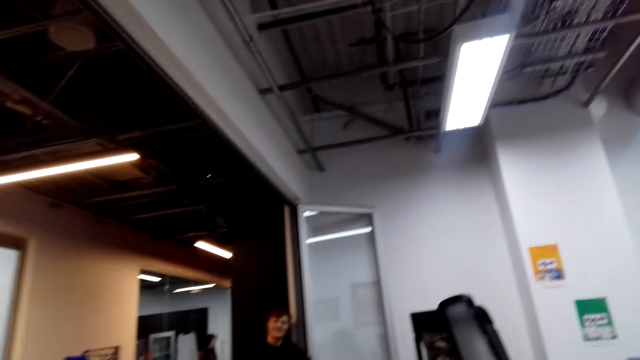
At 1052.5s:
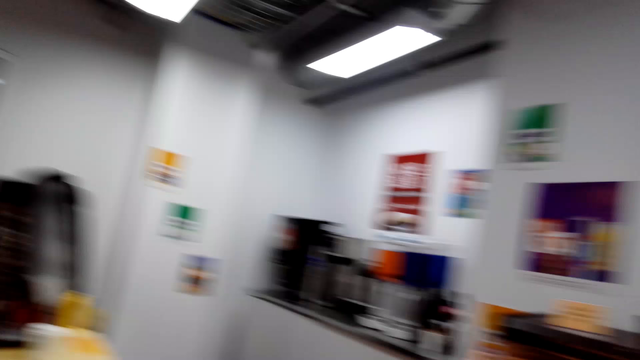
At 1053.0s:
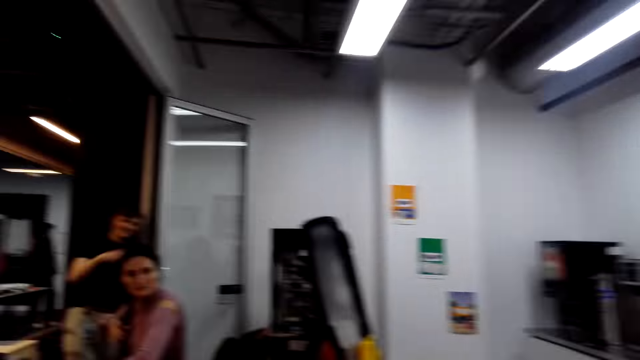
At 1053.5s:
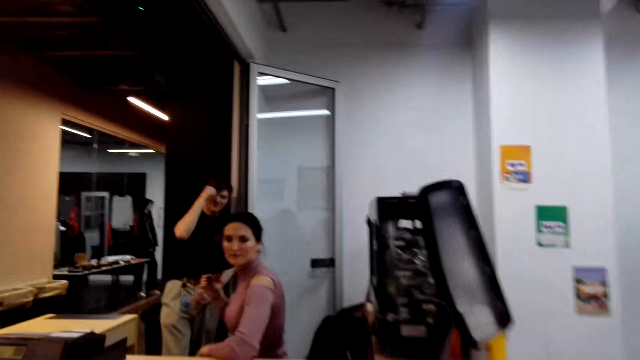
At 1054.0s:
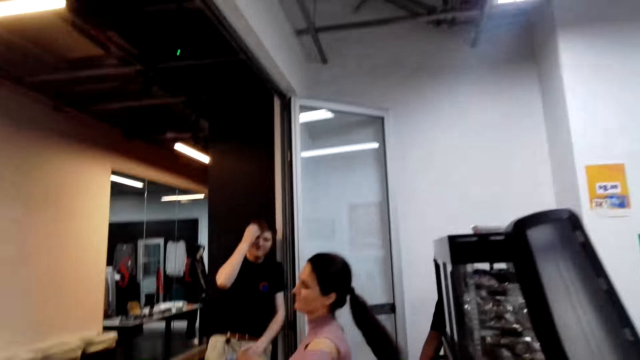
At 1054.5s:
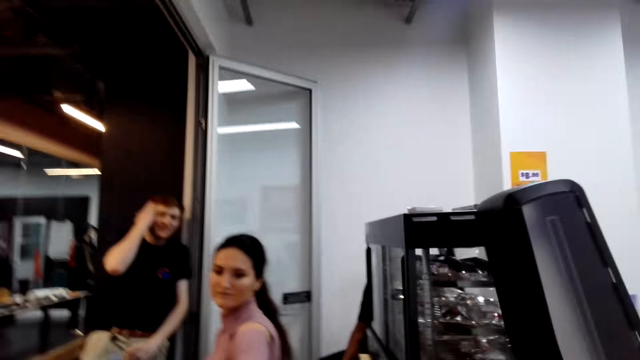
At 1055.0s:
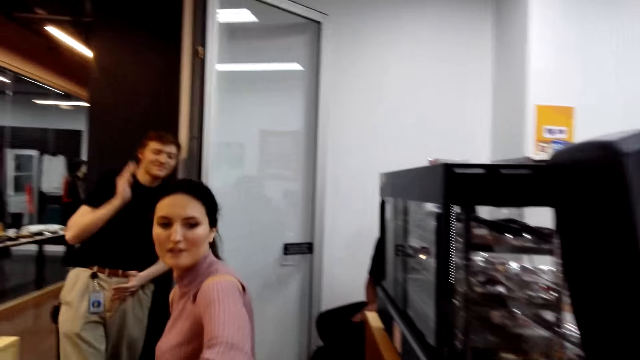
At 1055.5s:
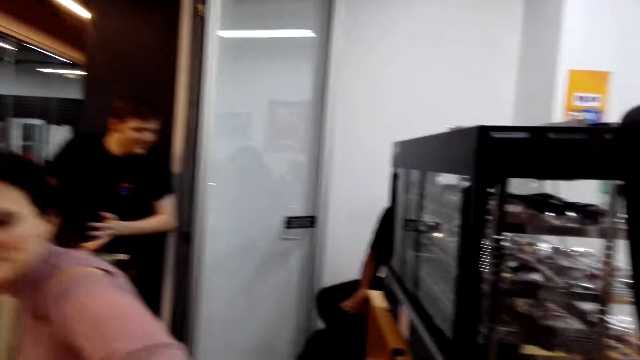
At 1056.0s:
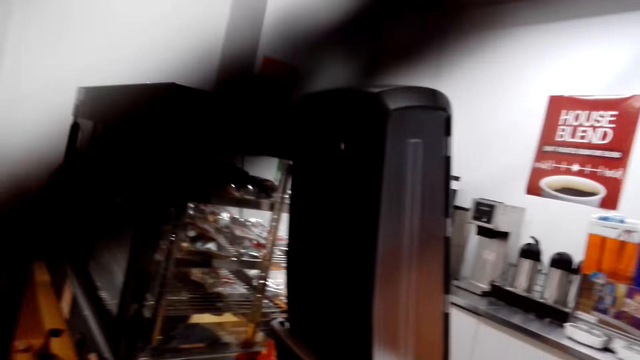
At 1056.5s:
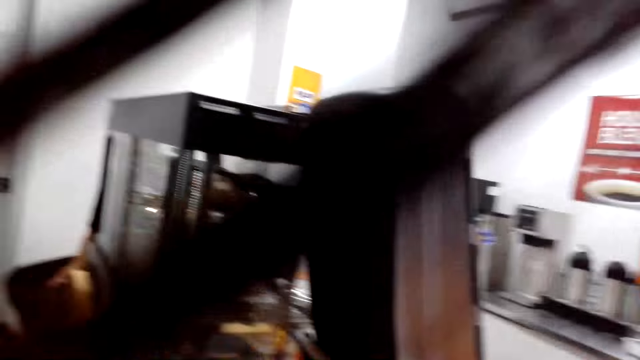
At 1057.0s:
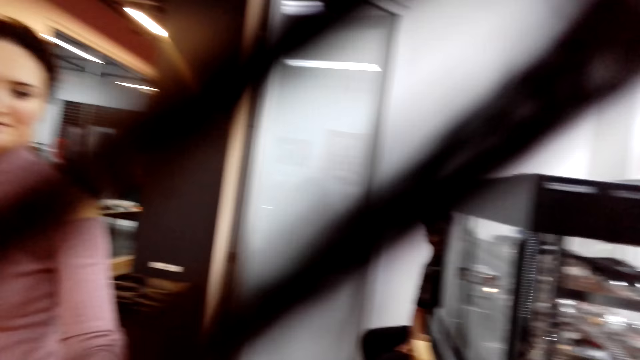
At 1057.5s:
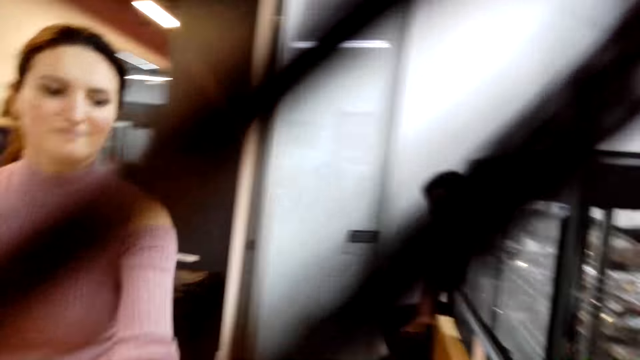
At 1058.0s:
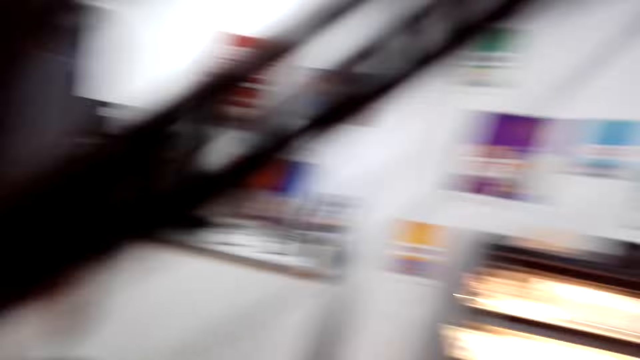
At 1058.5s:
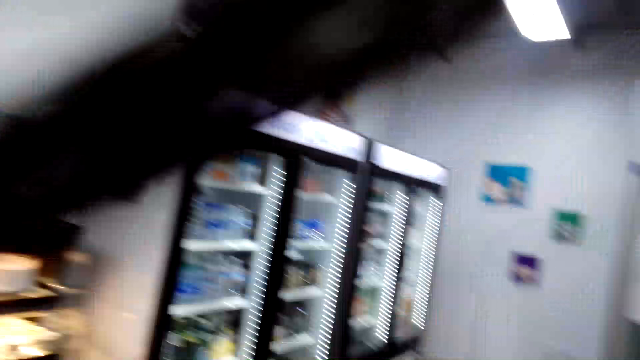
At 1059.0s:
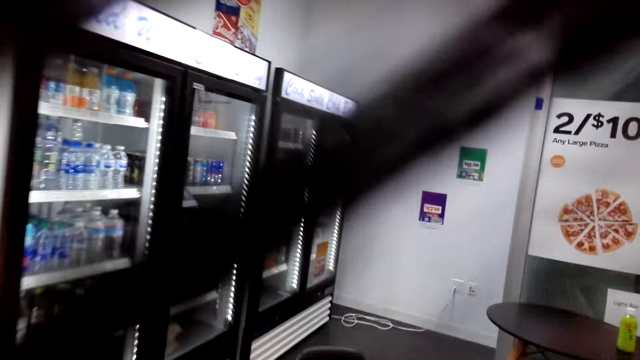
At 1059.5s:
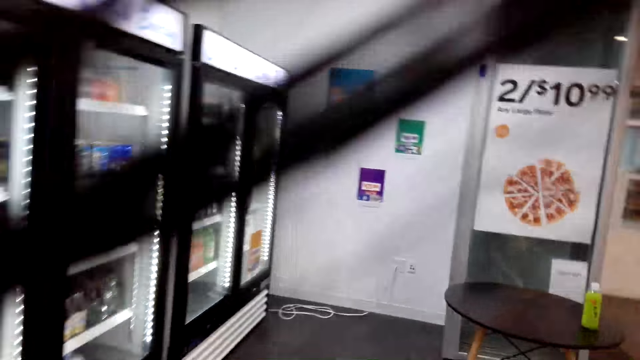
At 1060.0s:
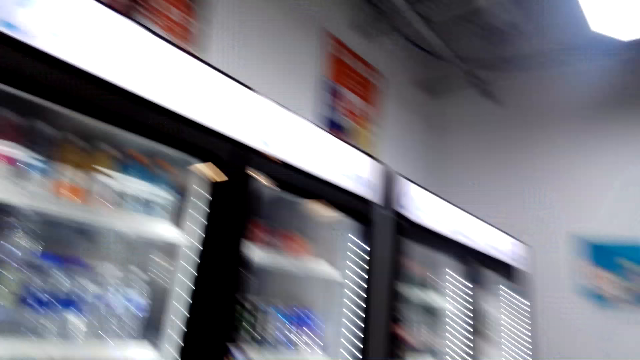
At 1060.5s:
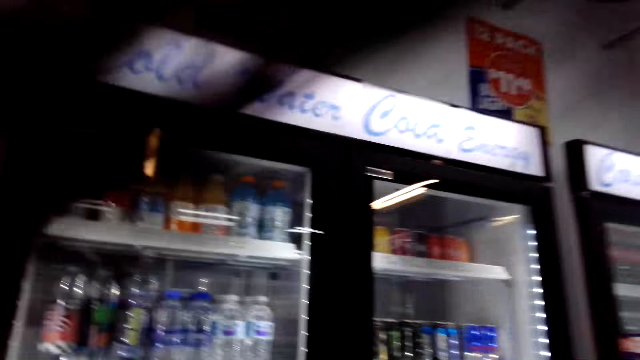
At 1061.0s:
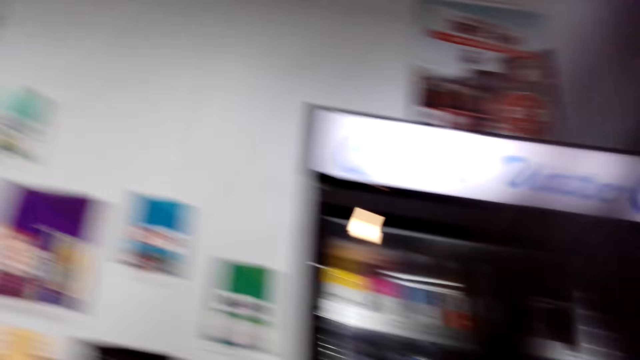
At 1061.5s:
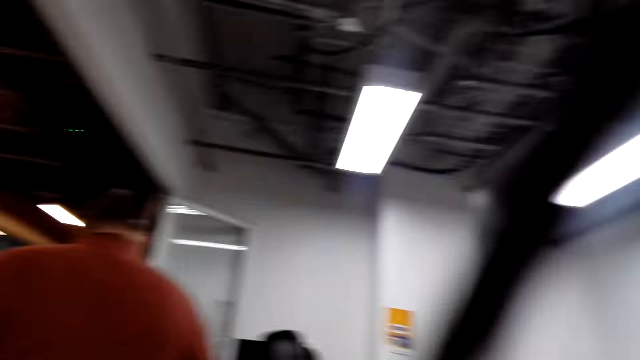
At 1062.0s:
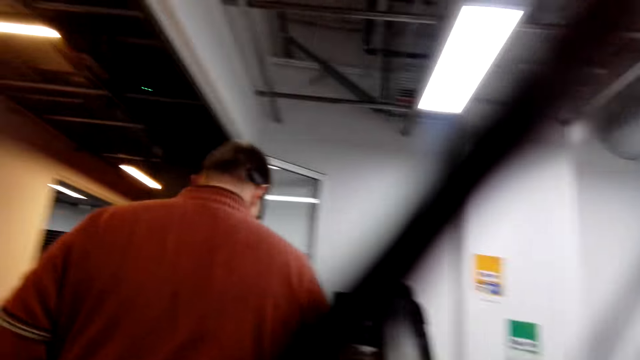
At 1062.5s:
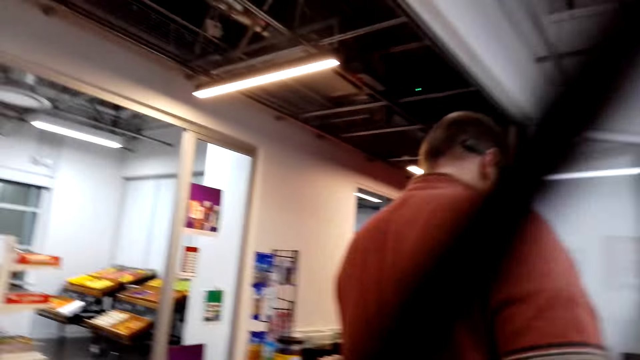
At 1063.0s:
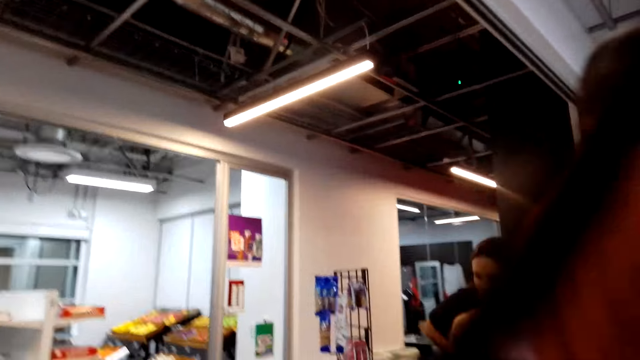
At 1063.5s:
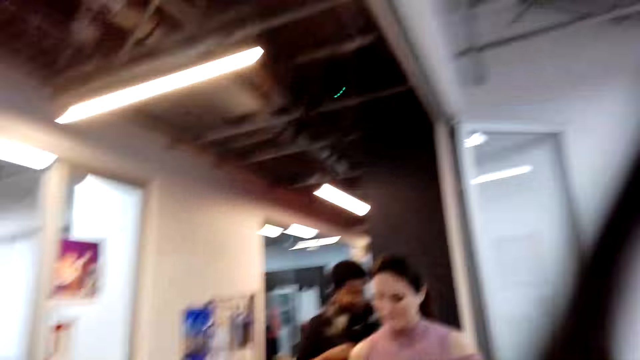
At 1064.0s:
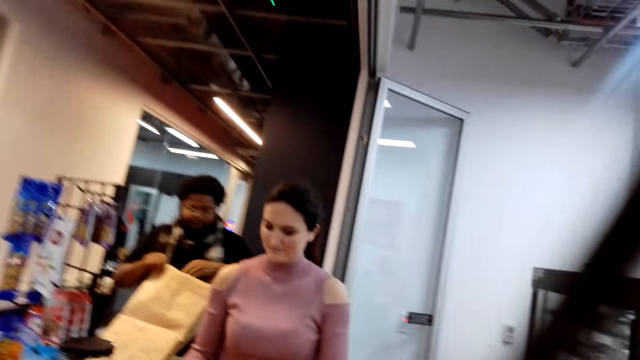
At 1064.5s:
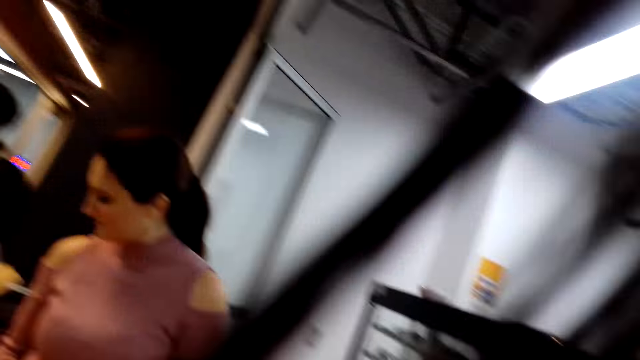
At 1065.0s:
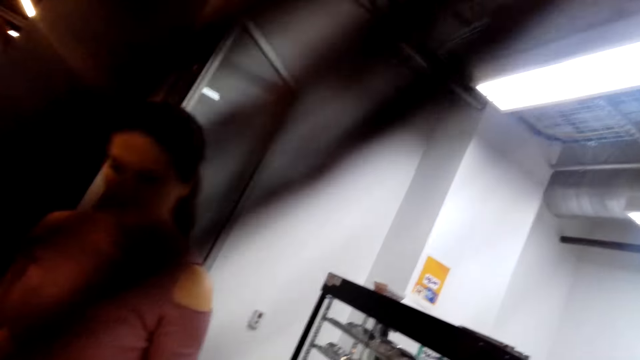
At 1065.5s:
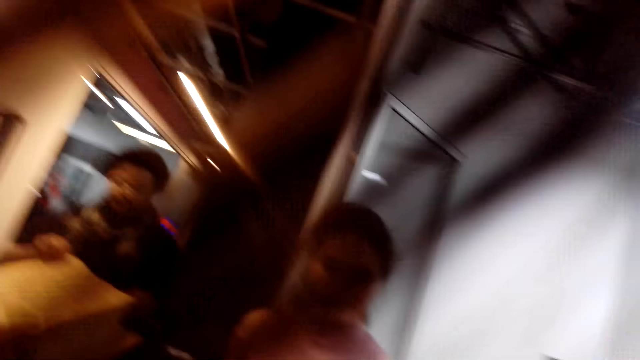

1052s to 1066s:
The camera wearer looks around. They walk to the counter. They walk around. They look around.

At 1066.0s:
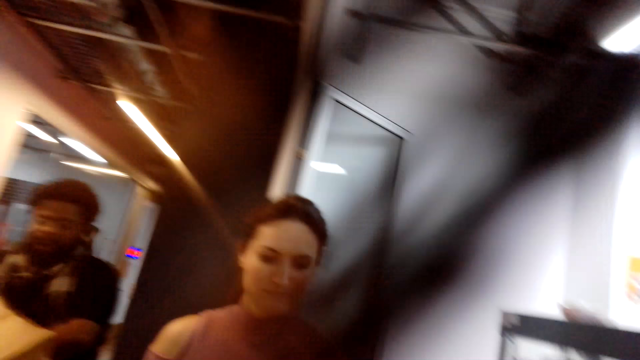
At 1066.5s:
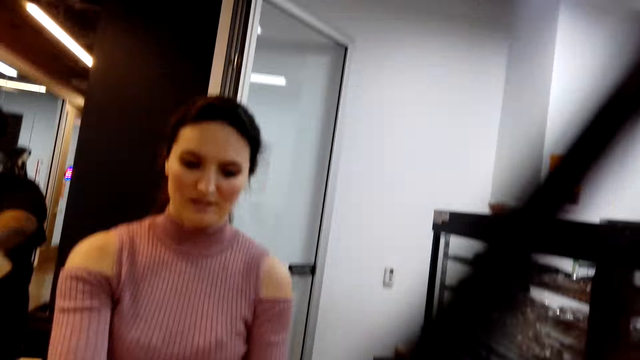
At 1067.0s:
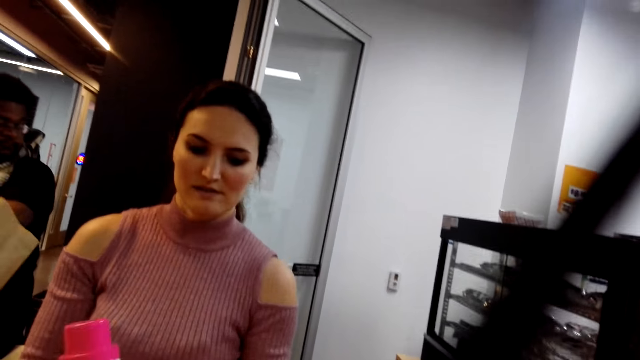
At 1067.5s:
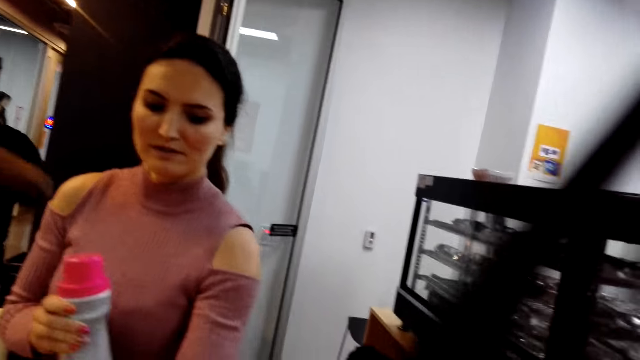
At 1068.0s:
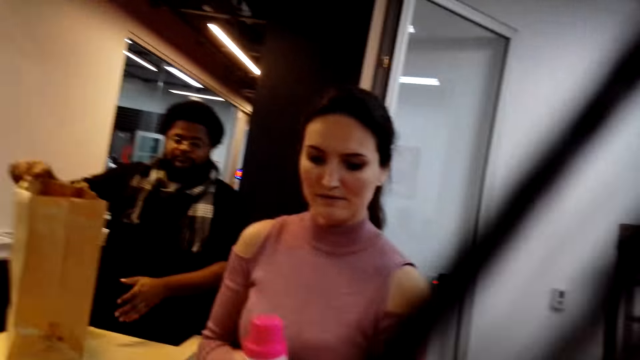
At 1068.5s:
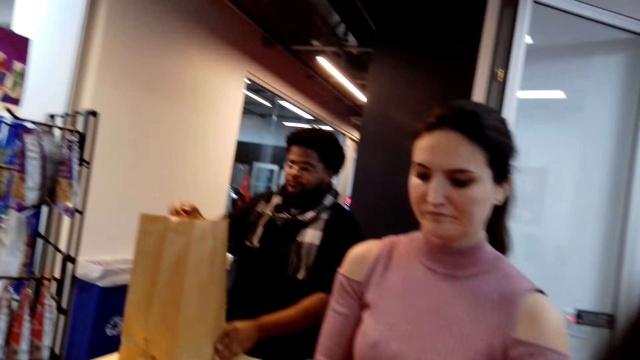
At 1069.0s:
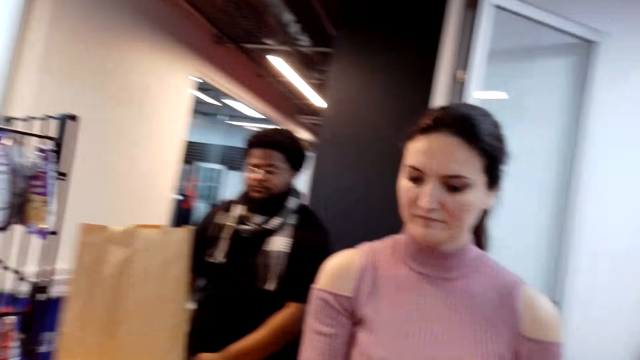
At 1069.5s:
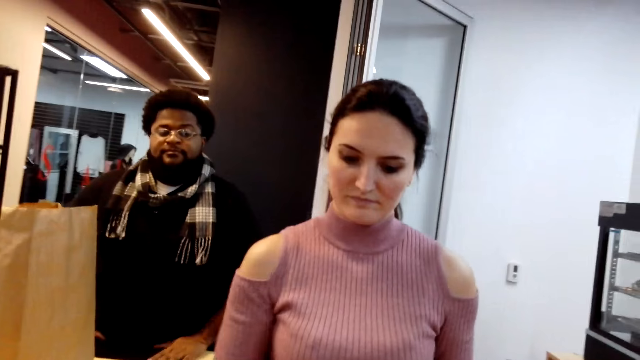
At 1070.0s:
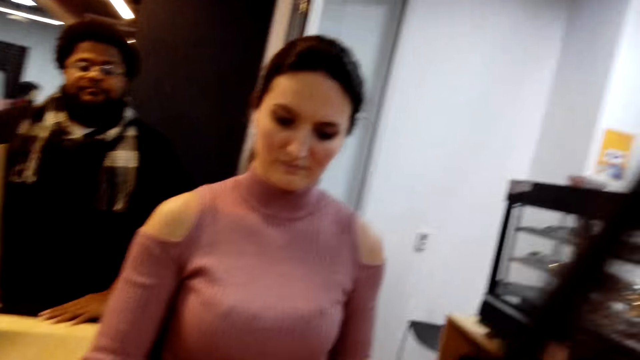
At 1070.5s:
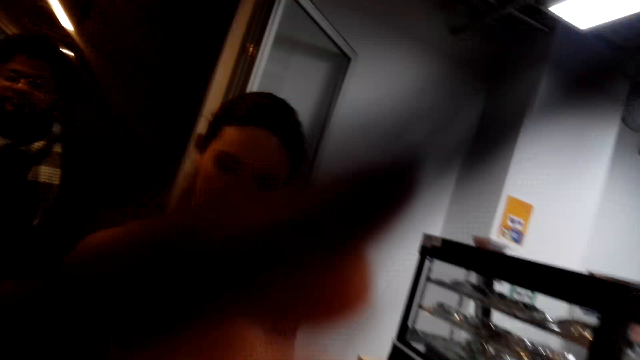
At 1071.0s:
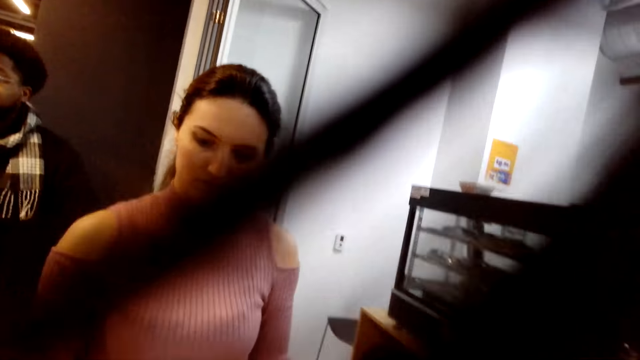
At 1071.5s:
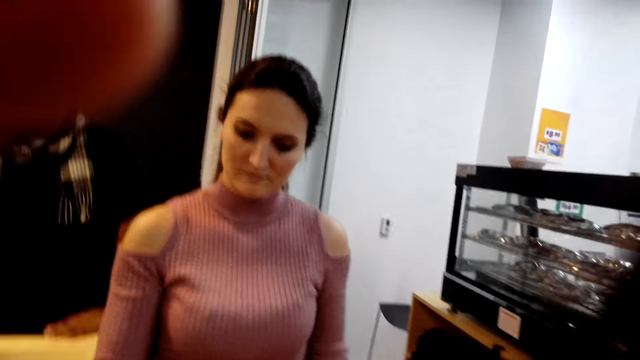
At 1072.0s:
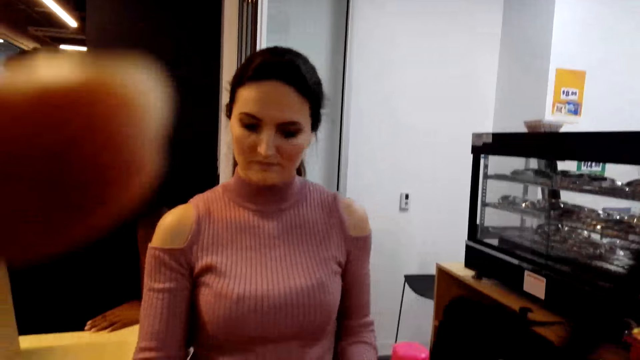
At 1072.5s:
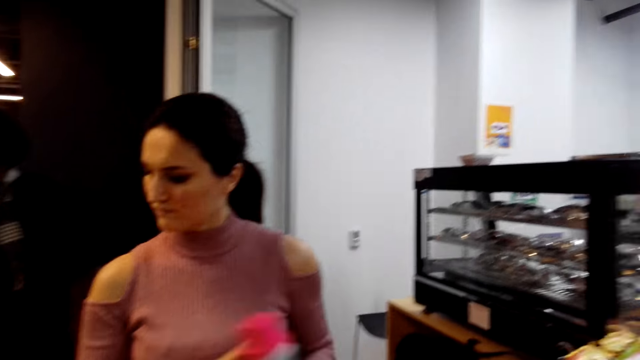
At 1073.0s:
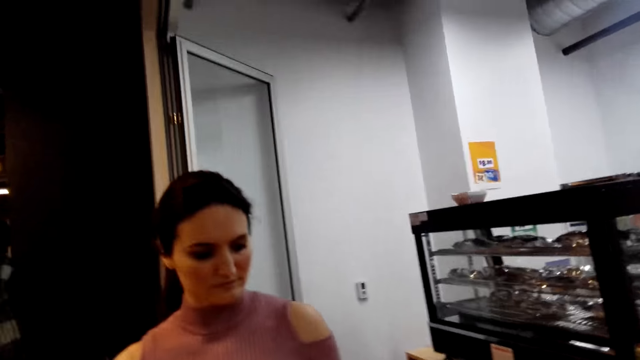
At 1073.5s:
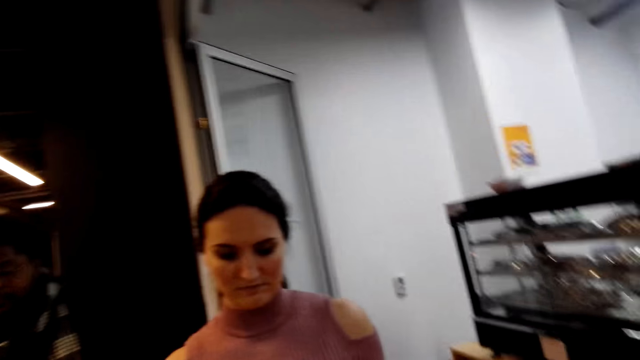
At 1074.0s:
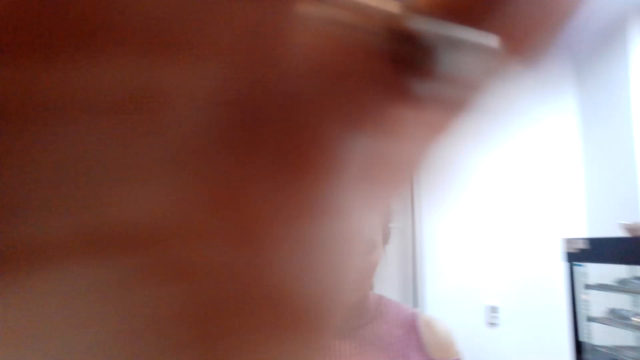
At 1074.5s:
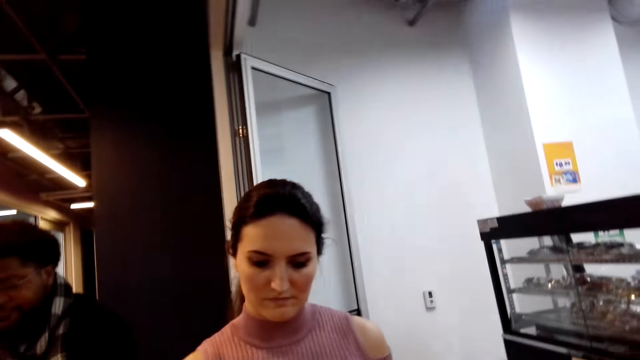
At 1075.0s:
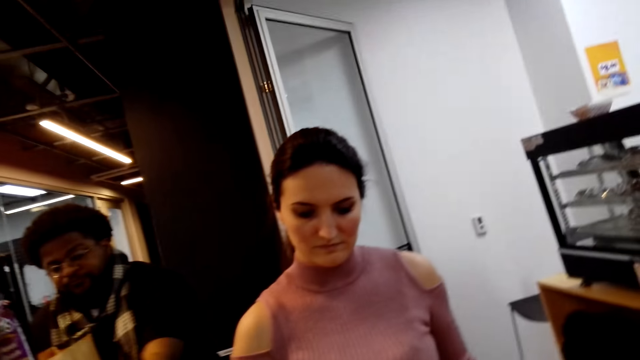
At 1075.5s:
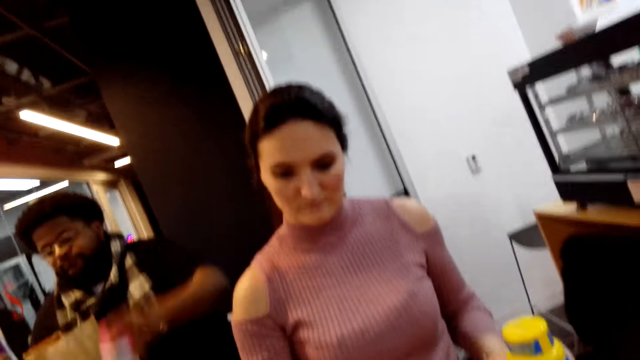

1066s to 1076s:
A woman picks up something. The woman places something aside.
